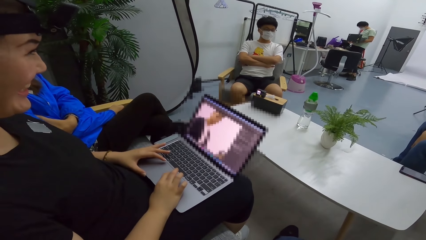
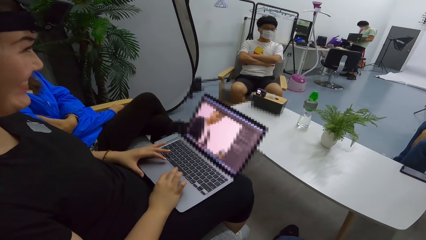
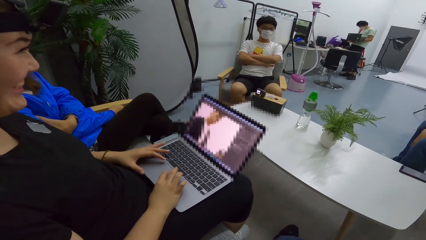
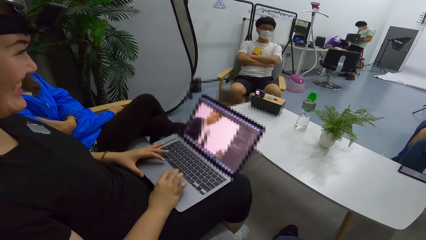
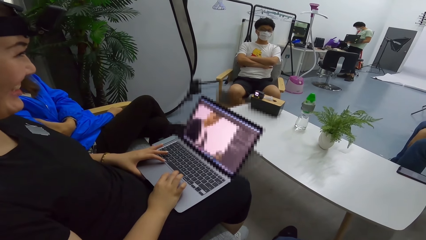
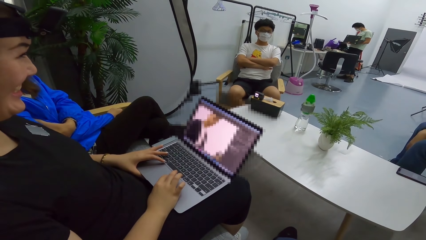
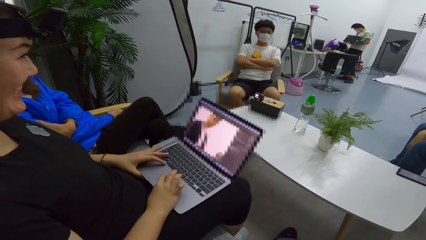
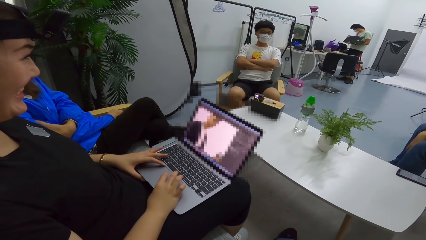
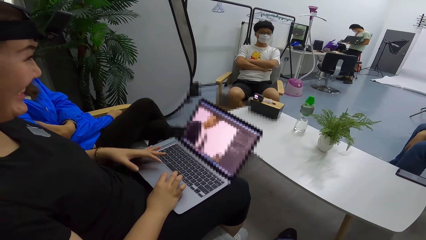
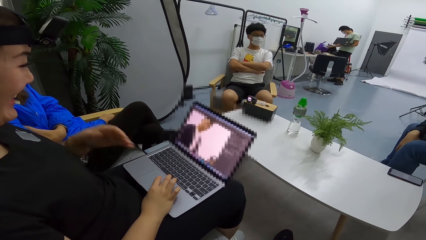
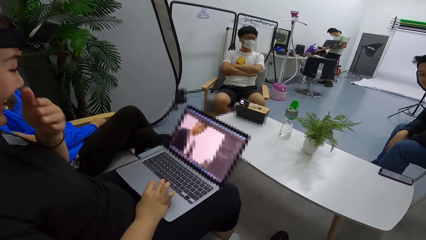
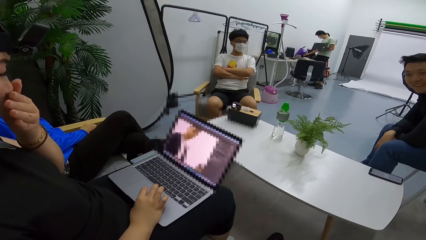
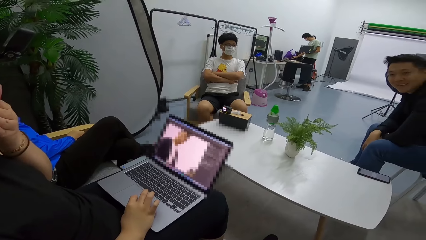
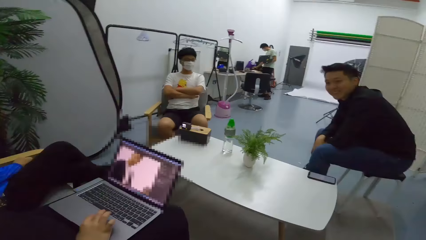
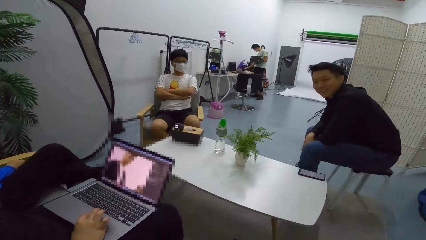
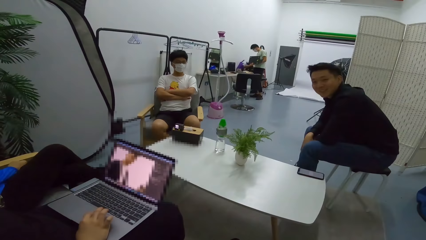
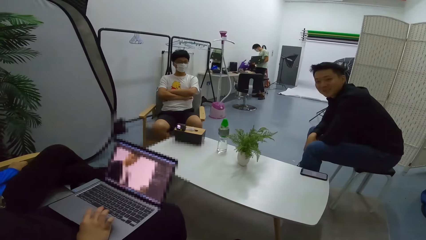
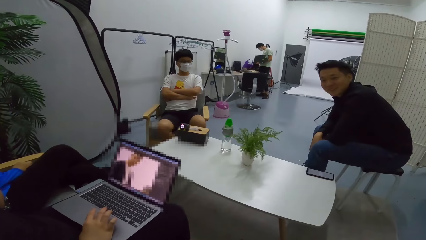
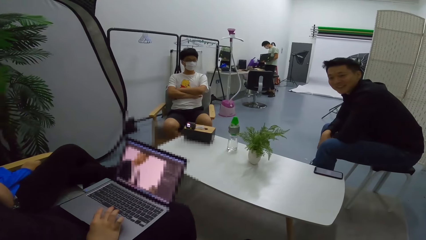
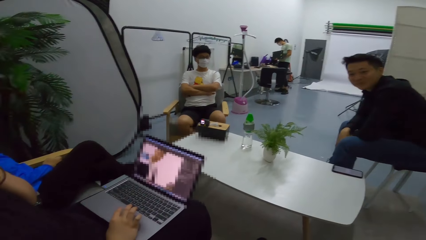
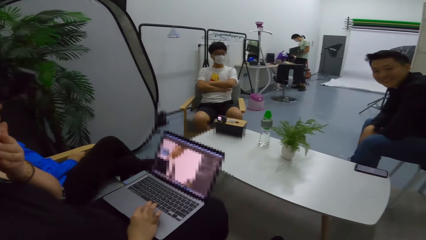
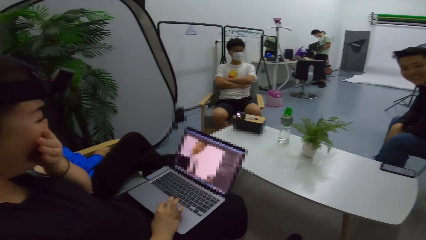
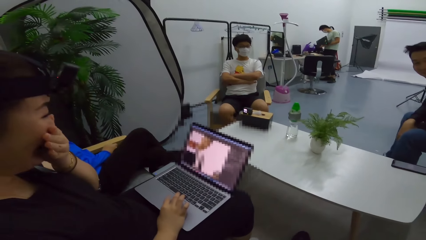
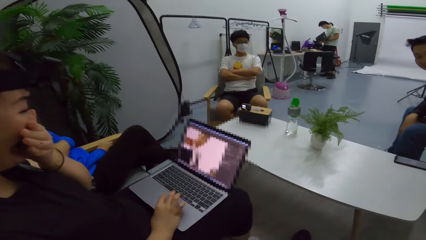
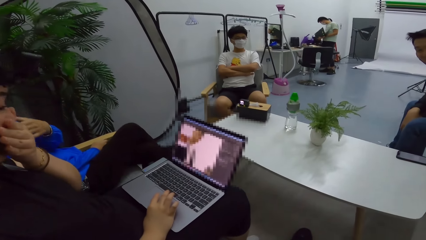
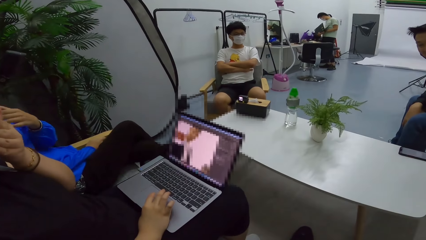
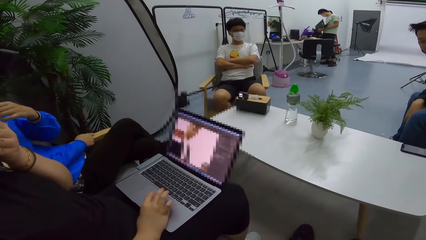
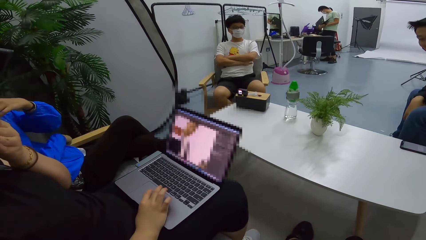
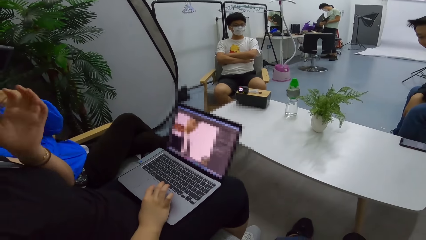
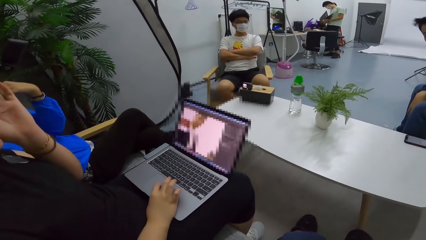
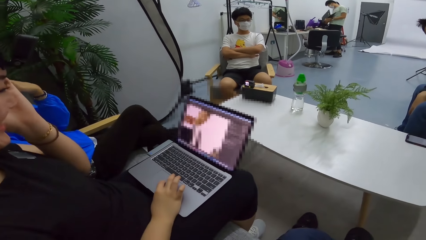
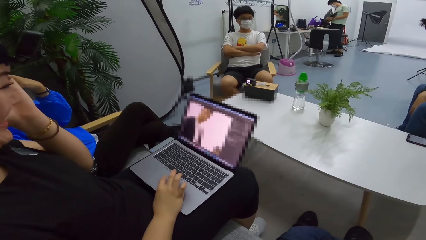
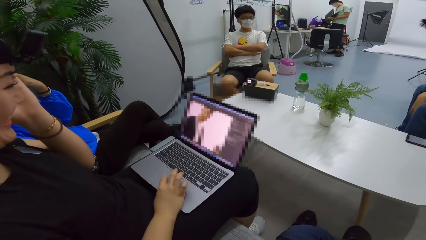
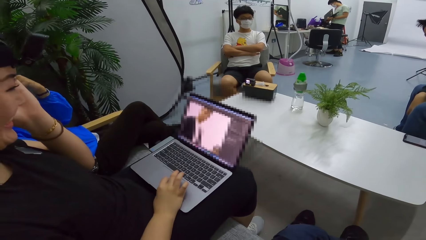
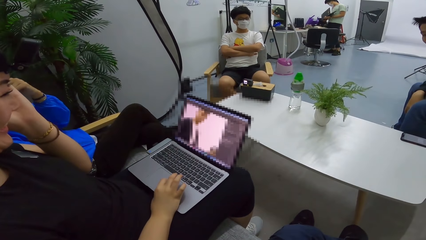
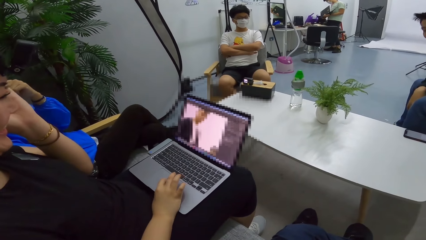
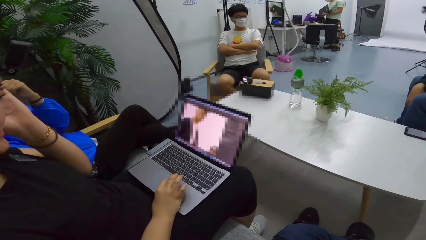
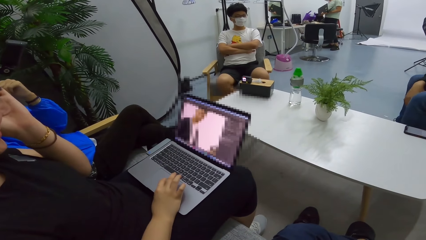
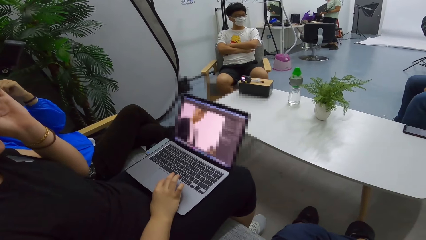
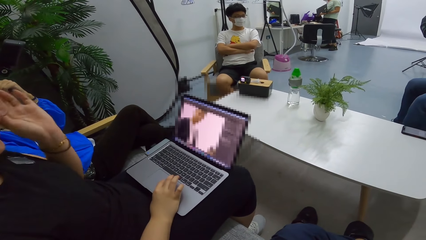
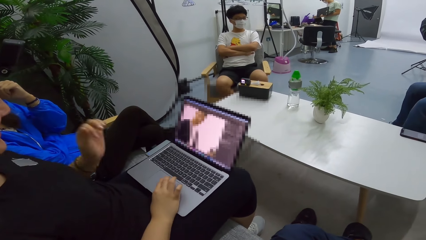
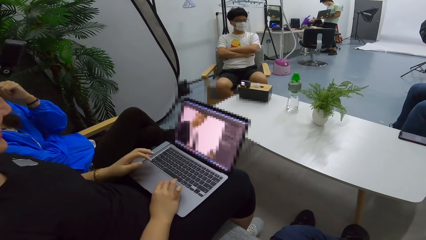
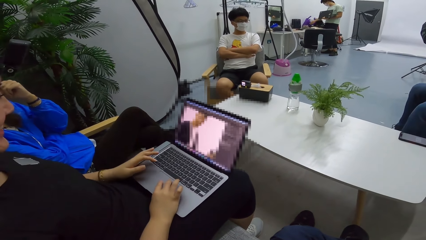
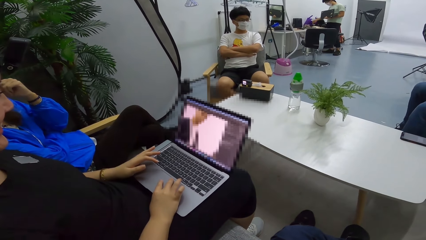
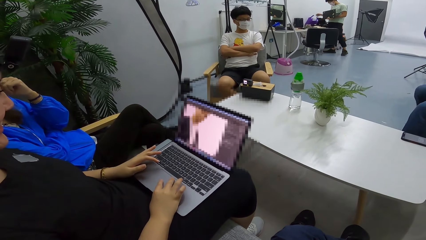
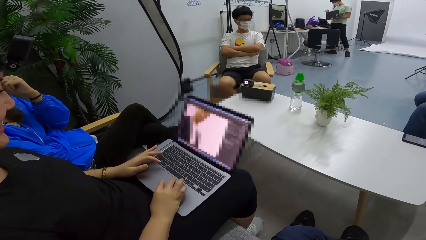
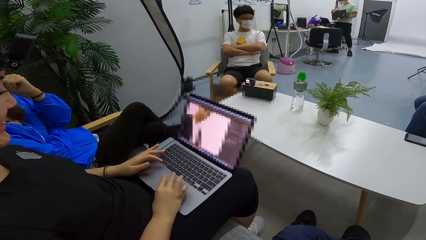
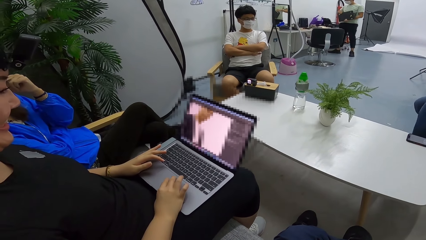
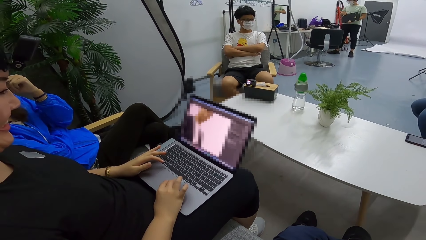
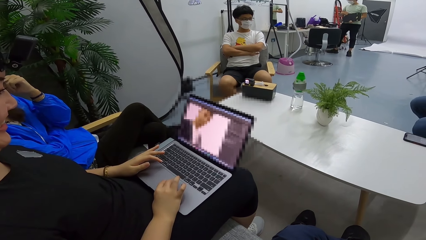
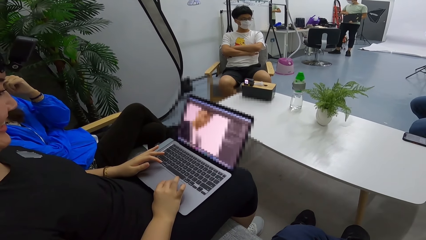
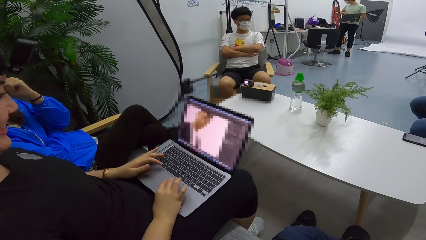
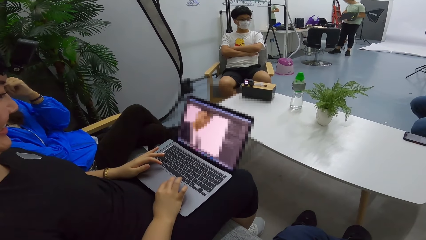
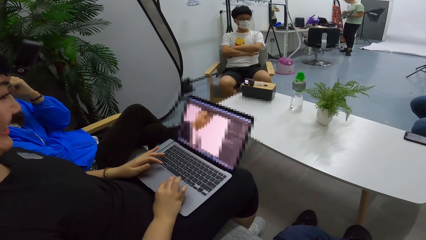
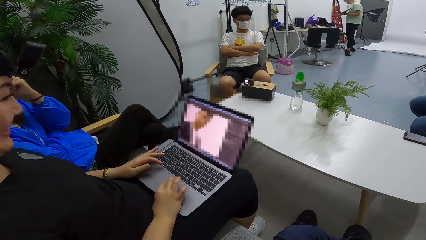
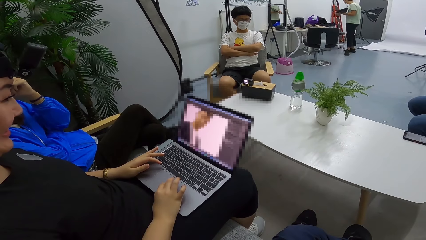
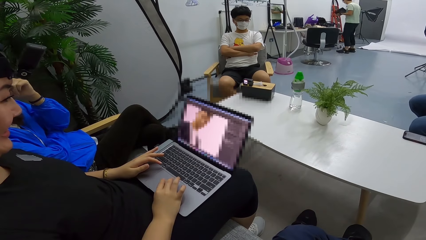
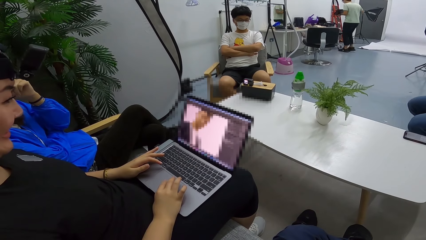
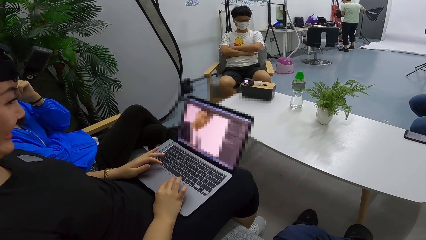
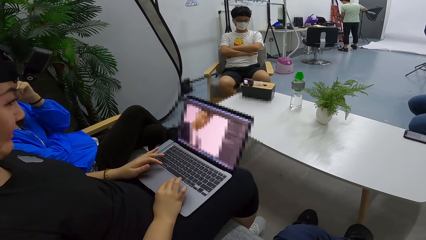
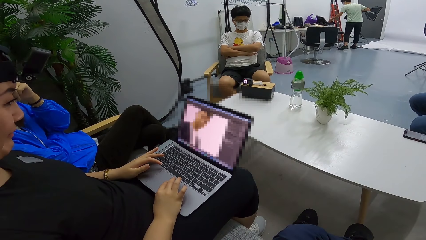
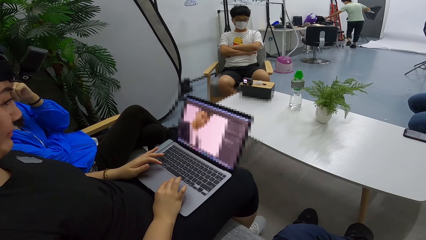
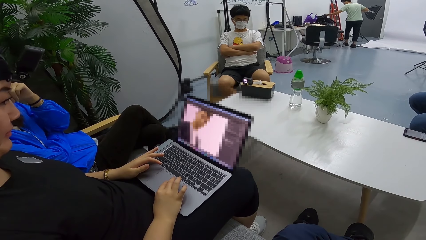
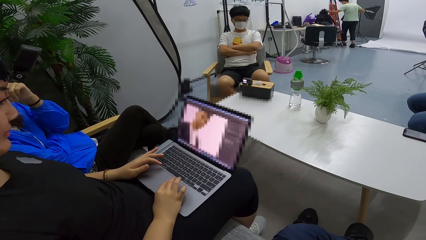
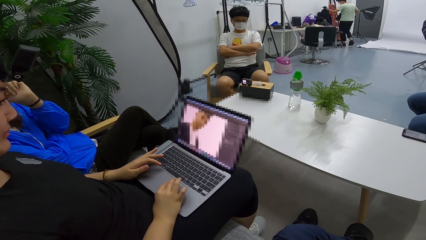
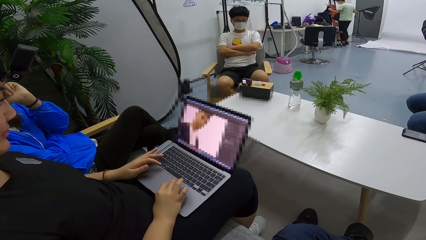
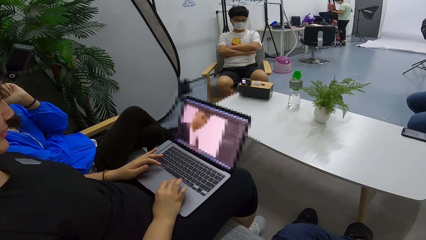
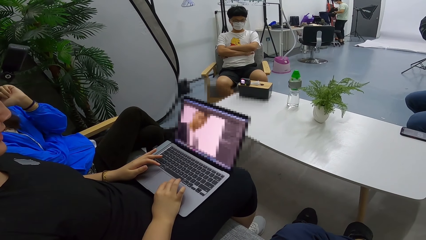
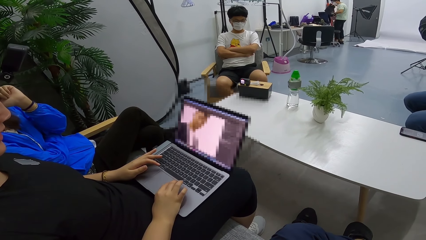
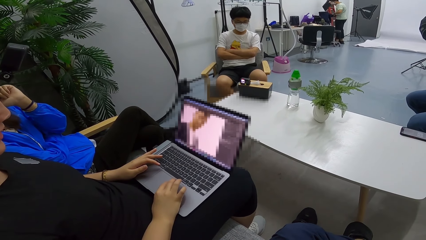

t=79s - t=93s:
A woman rubs the face. The camera wearer scratches the face using hands. The woman operates a laptop. The woman puts her left hand on the laptop.

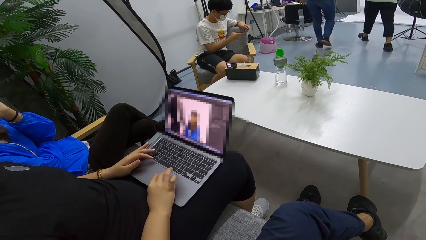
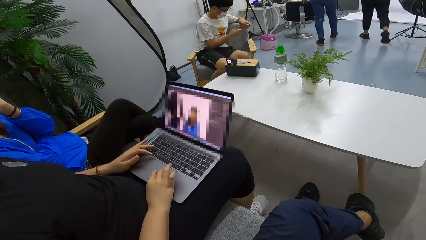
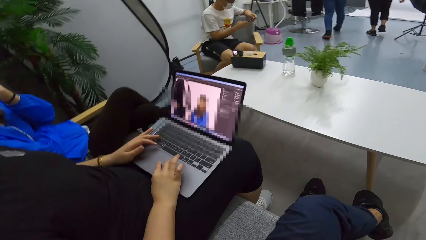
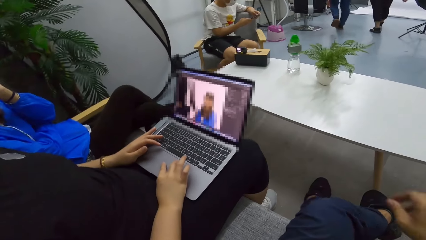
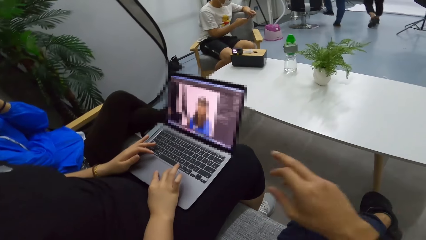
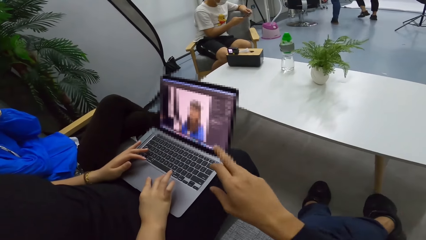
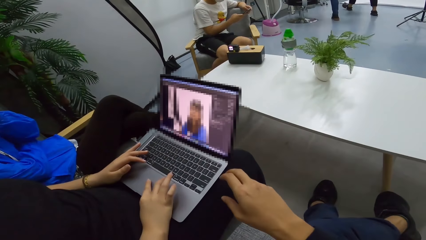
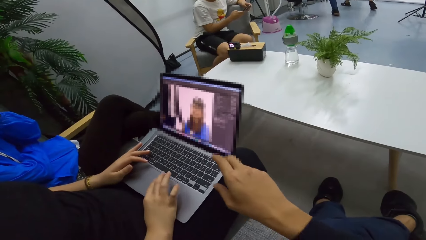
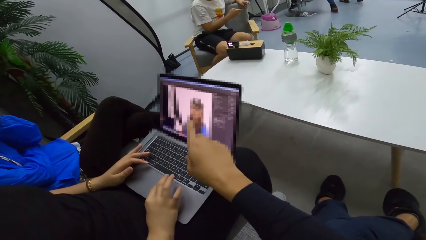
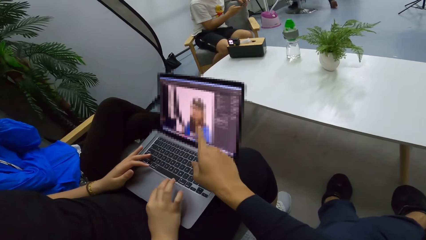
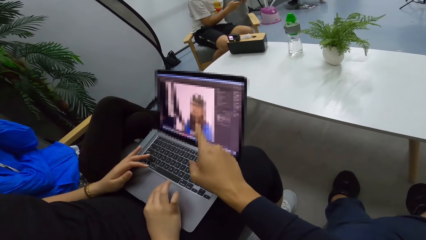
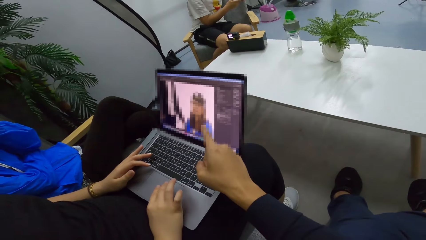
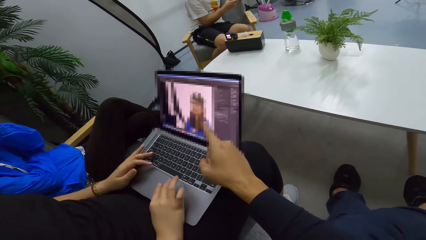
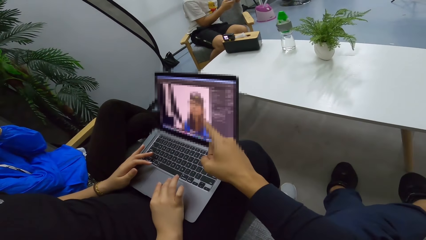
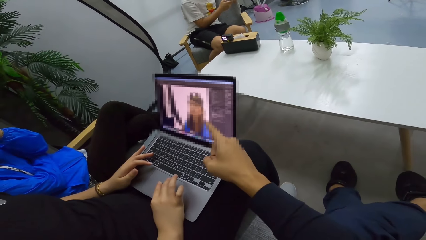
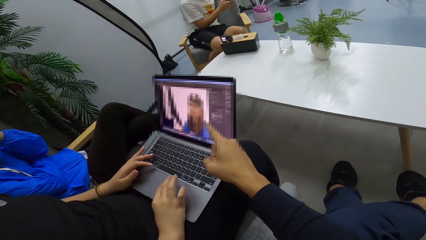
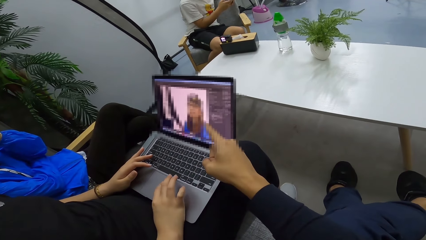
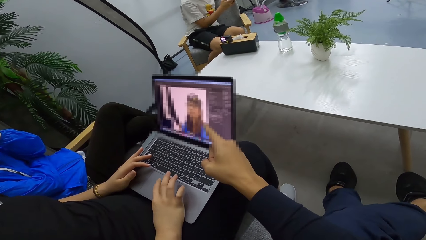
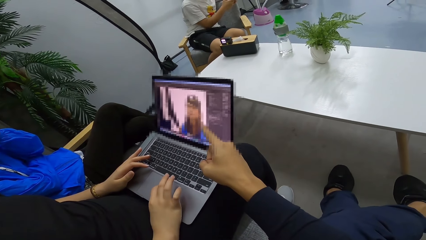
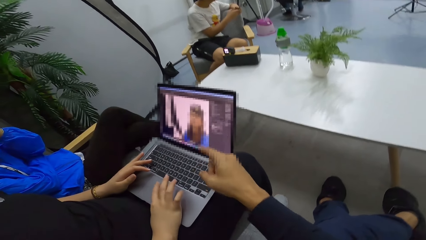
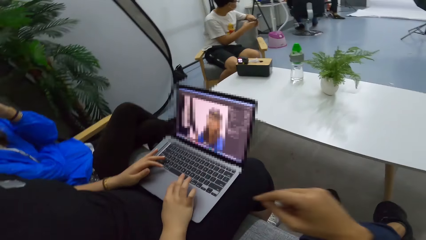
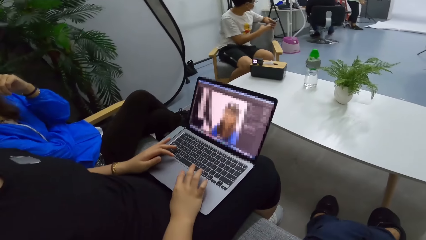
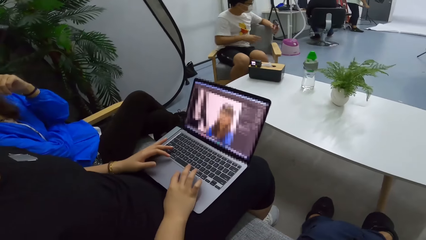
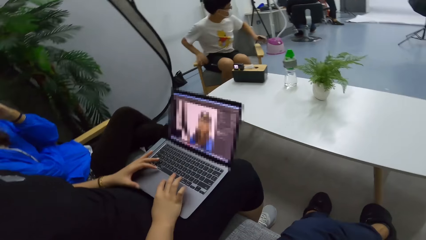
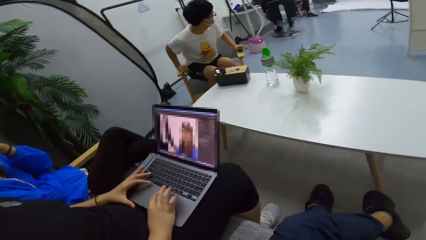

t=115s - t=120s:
The camera wearer points at the laptop. A man points at the laptop.
